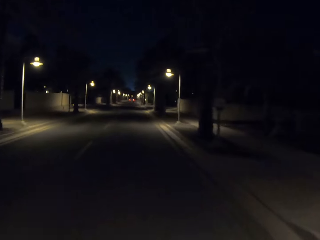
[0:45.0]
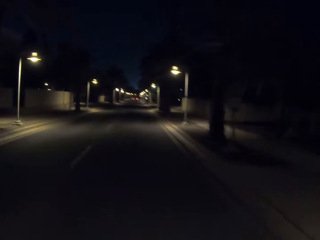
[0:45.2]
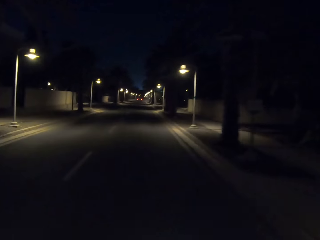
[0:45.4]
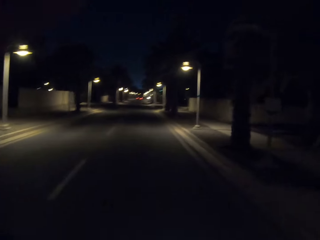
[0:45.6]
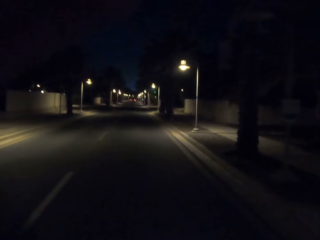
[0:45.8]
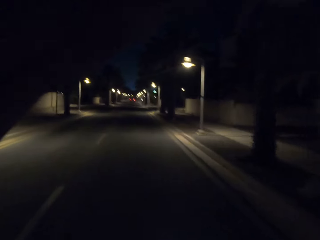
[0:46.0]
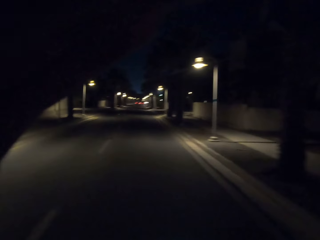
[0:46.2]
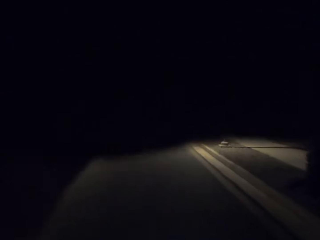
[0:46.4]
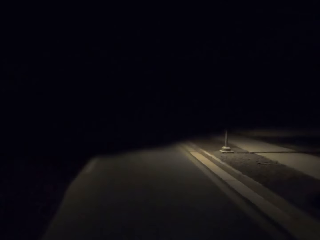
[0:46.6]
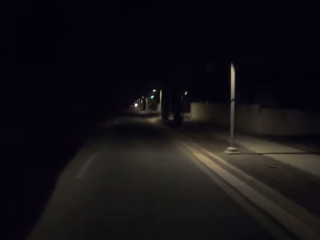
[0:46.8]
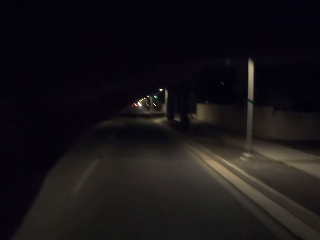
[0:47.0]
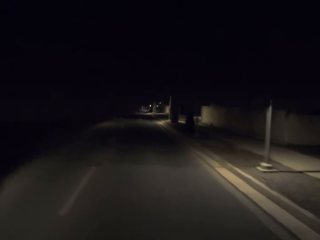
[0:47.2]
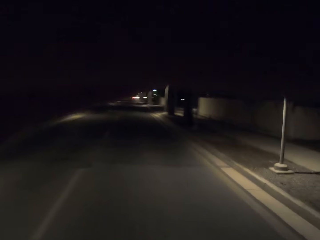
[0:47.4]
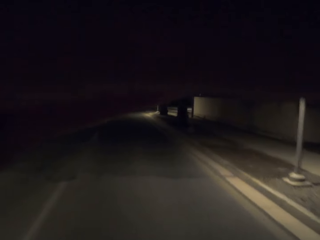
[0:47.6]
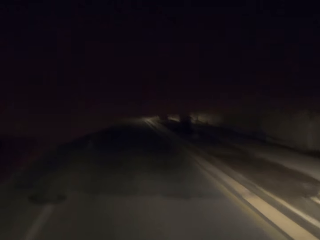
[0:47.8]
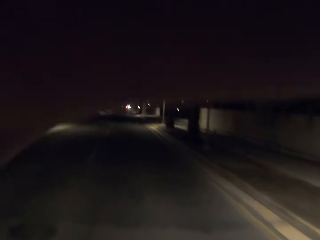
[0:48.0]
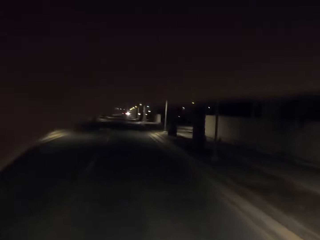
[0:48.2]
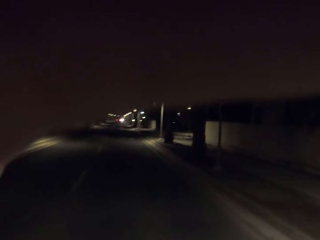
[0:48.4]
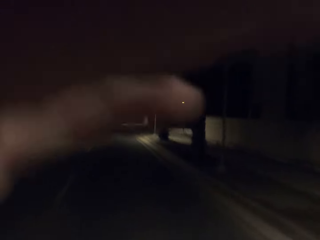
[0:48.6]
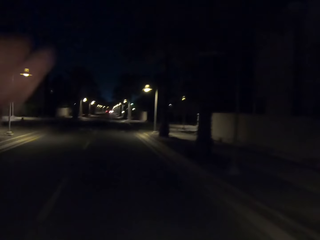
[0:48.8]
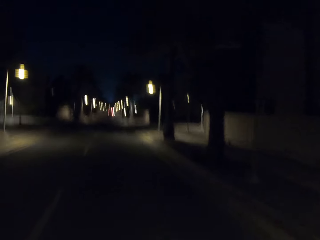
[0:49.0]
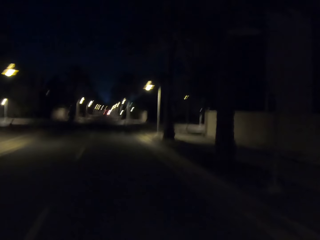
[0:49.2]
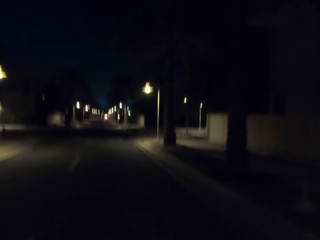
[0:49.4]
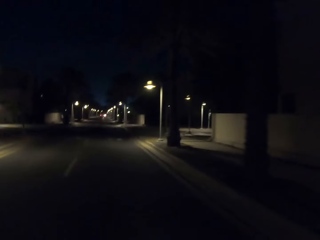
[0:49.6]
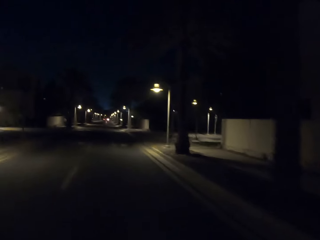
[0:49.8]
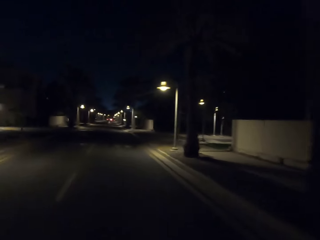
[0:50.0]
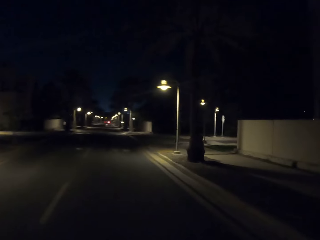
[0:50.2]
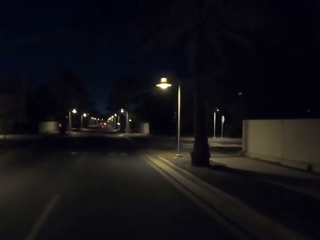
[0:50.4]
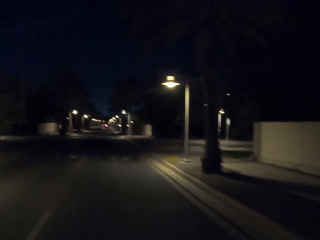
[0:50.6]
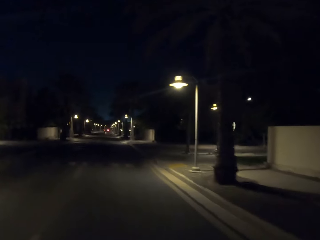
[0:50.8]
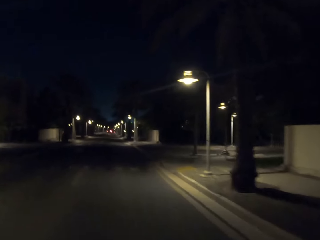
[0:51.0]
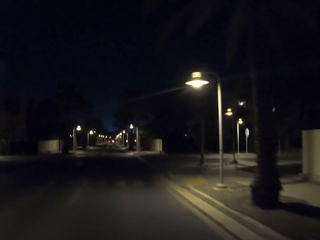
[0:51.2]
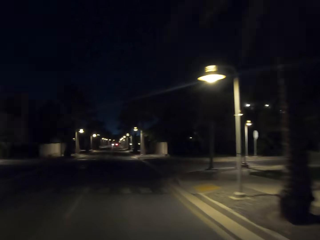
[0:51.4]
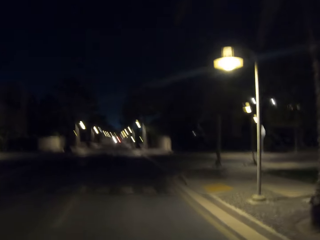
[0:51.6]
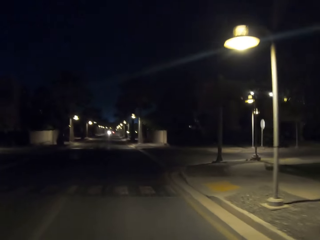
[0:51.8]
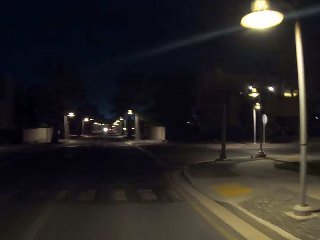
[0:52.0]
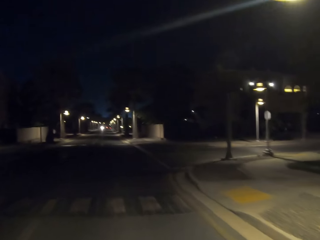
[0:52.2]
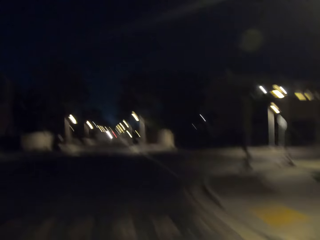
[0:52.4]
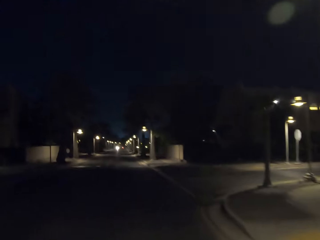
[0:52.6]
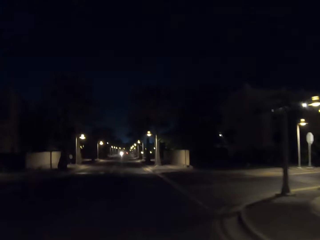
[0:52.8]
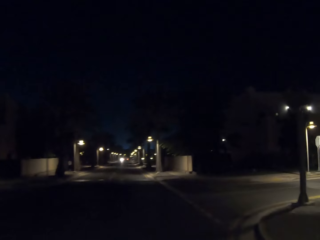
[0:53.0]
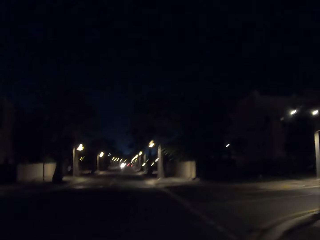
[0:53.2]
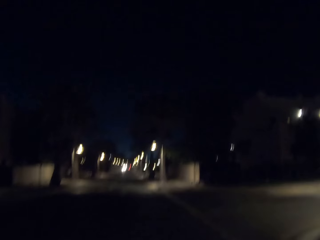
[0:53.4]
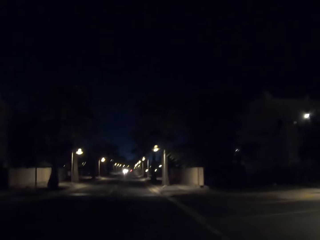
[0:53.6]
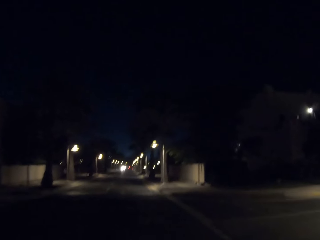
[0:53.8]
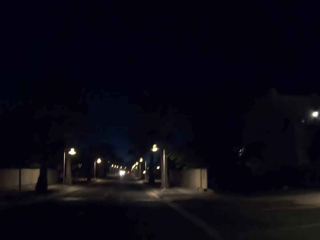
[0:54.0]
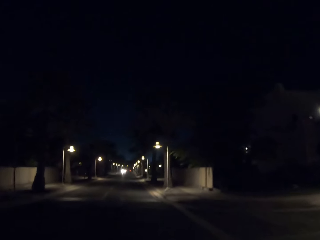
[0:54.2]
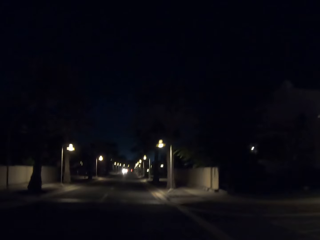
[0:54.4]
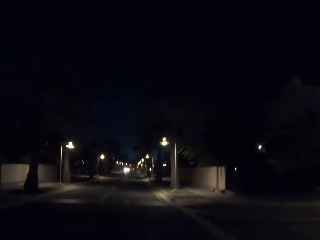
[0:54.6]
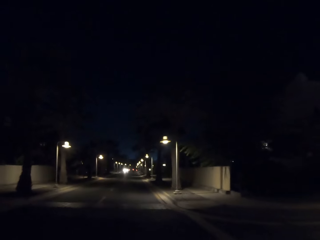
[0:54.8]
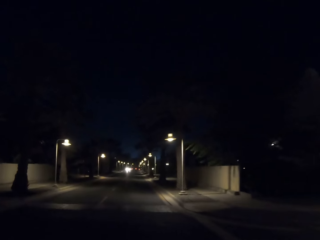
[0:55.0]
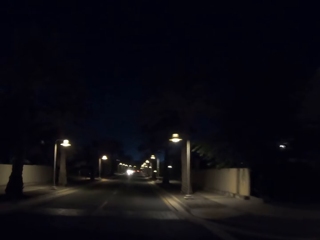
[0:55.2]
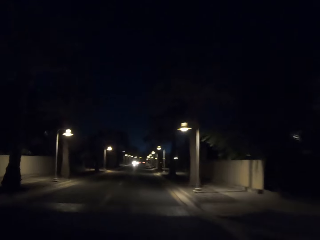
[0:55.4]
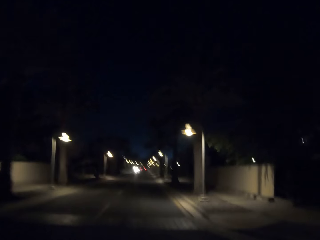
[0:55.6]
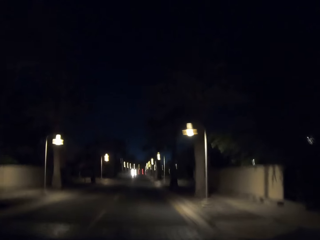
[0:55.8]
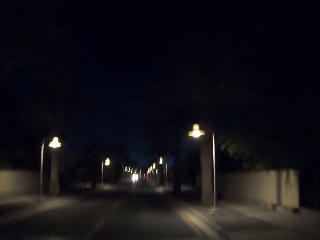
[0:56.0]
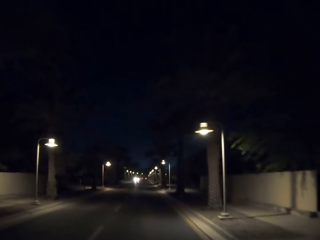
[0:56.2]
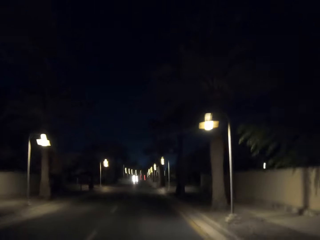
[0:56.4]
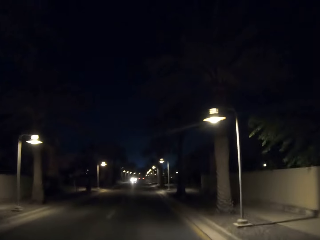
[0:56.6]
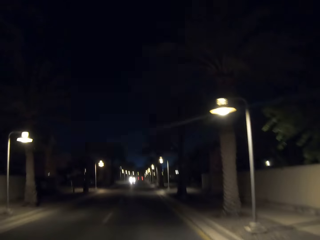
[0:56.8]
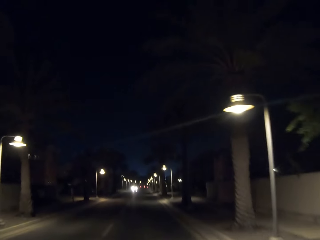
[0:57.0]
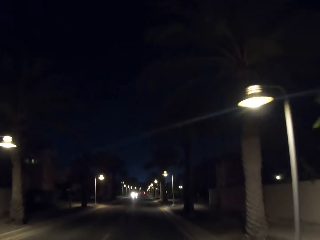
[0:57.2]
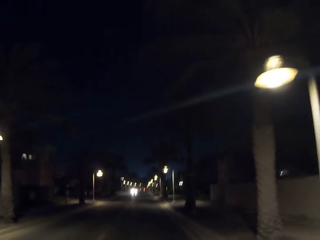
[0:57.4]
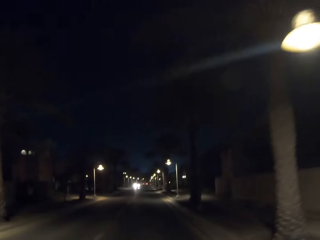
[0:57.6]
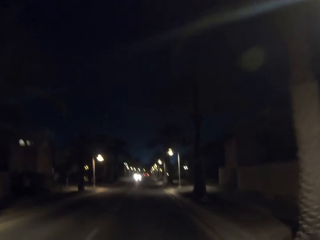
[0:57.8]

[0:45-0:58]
The camera wearer moves a hand on the road. They raise a hand towards a racket. They withdraw the hand from the racket. They ride a bicycle on the road.

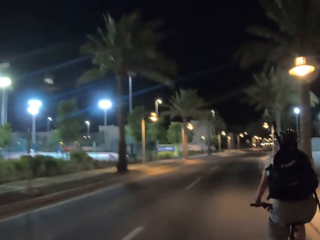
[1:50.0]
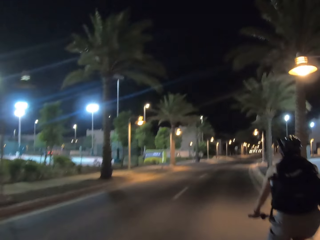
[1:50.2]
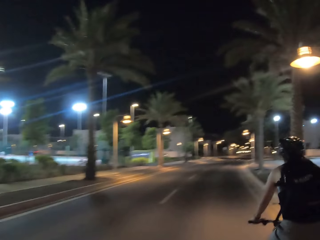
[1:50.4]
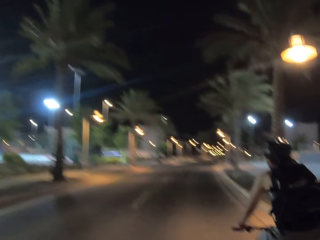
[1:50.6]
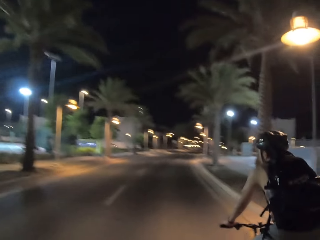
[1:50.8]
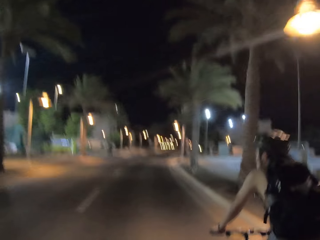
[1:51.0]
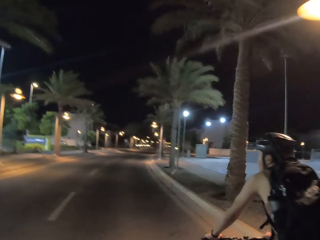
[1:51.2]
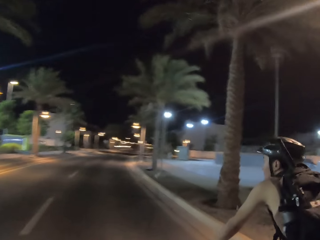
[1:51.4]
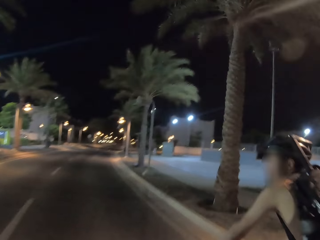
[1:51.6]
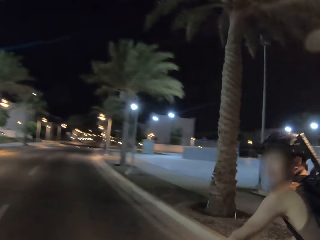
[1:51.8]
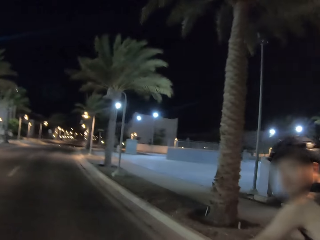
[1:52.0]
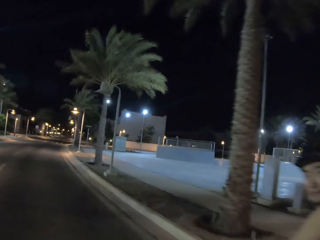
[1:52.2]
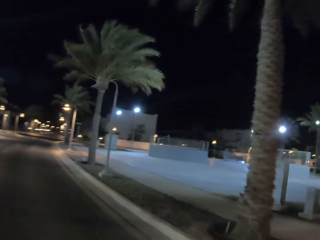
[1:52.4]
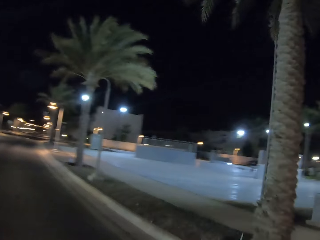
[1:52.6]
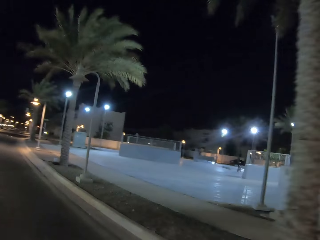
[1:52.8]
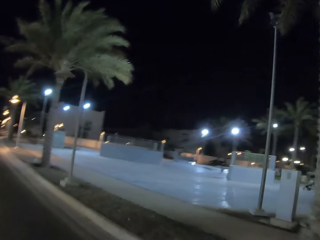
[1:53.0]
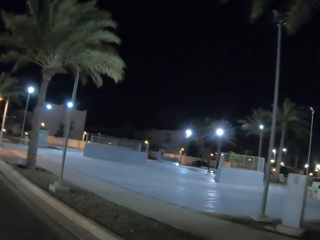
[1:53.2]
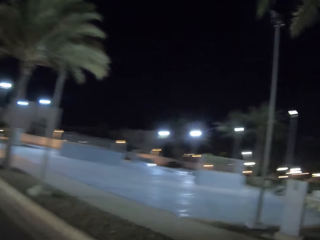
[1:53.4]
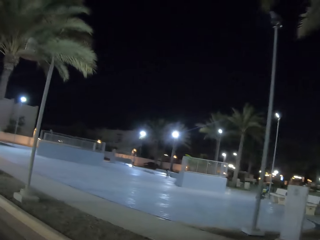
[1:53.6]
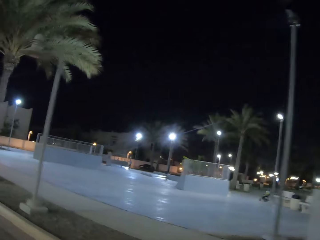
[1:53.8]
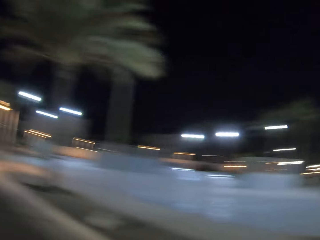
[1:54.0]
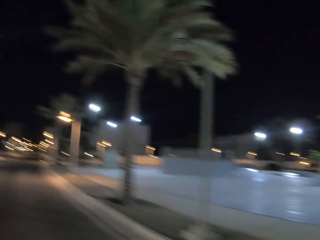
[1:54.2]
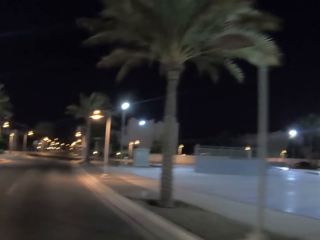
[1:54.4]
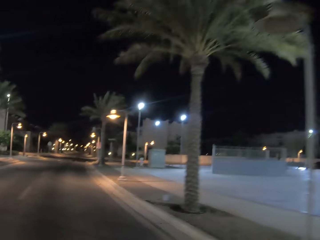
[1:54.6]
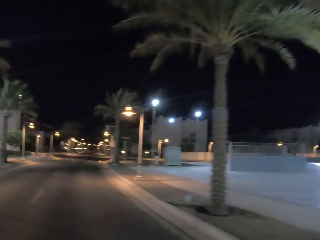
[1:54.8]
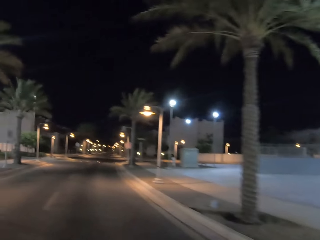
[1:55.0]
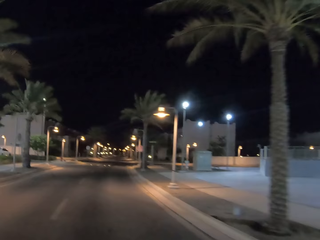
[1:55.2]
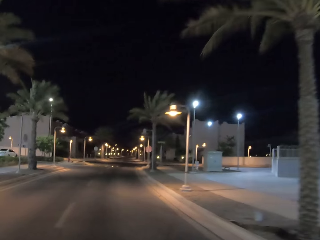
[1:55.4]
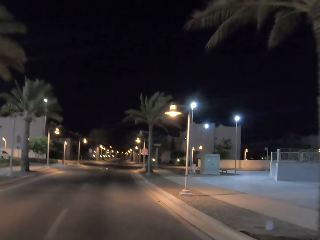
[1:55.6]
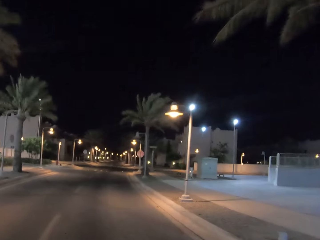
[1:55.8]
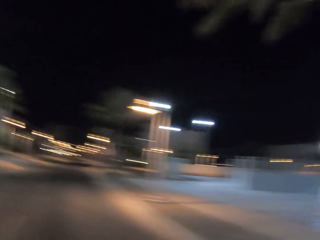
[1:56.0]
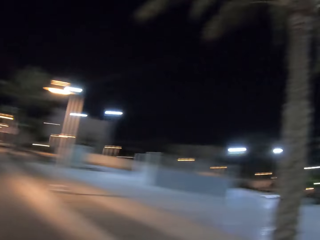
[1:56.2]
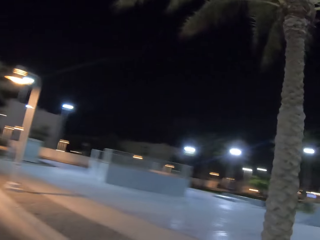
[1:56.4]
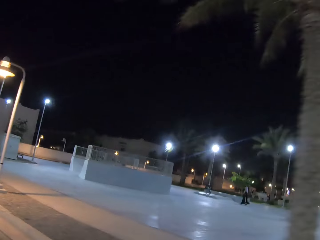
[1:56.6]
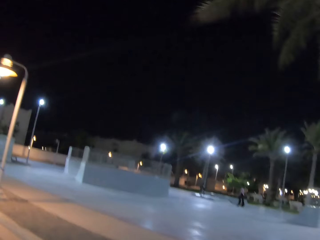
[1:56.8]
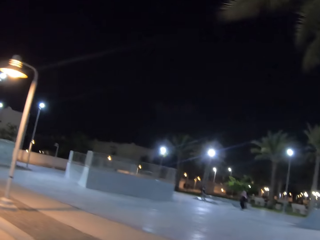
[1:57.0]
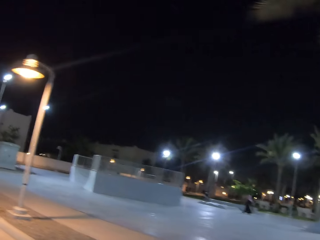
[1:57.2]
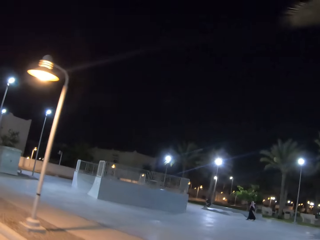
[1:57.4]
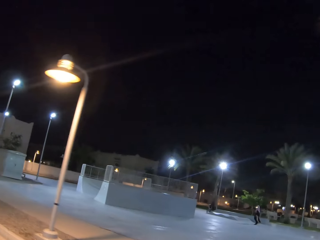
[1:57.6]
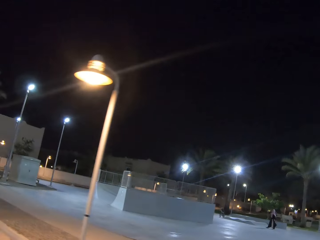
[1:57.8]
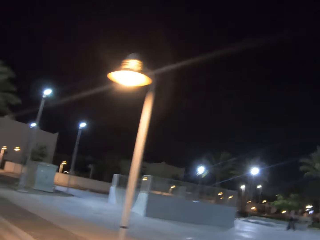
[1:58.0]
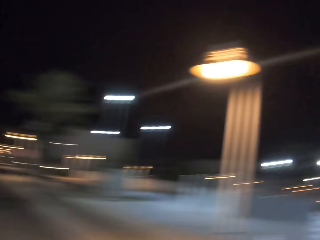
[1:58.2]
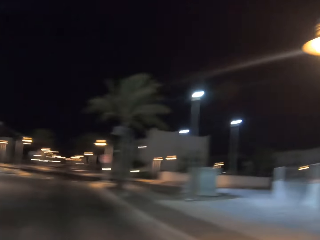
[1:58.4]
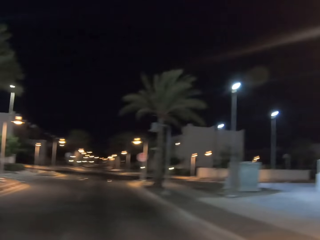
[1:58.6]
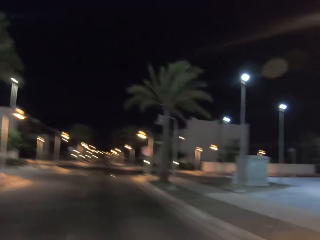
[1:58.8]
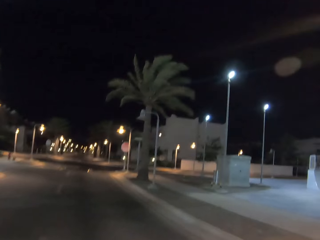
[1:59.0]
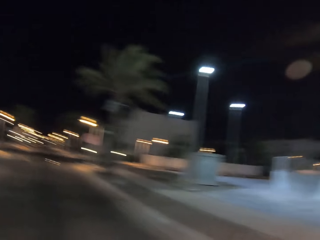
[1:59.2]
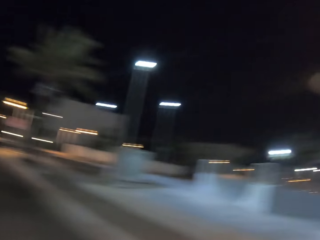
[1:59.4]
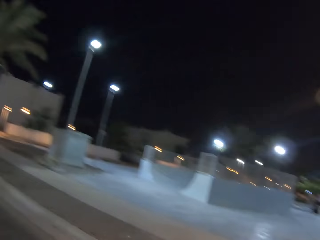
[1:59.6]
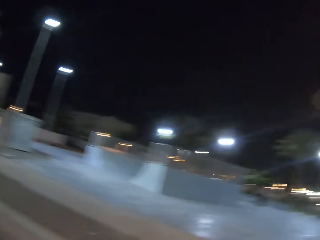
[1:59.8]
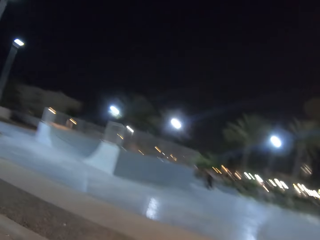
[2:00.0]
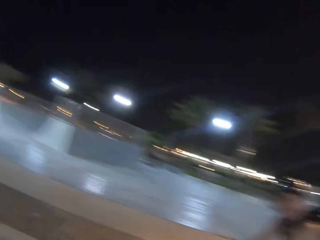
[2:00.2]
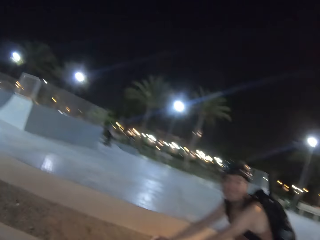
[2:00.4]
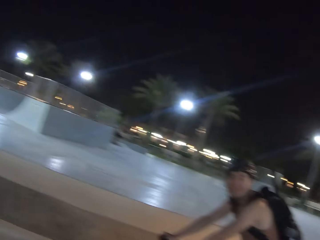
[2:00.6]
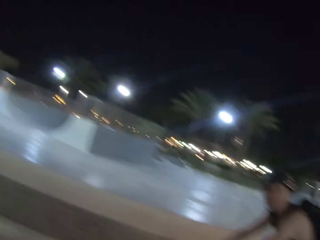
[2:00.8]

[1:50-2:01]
A man rides a bicycle on the road. The camera wearer rides a bicycle on the road.
